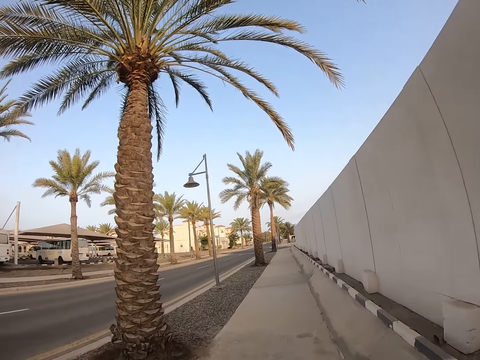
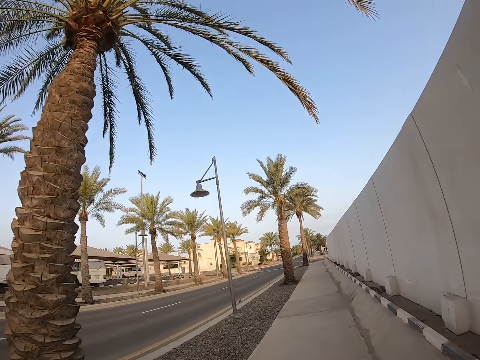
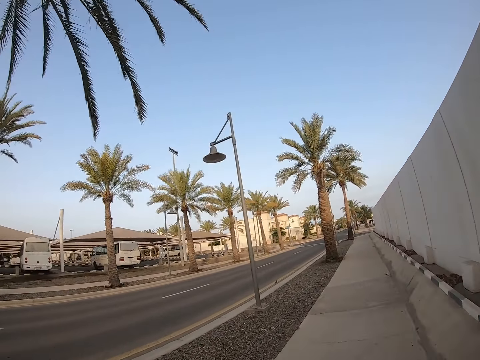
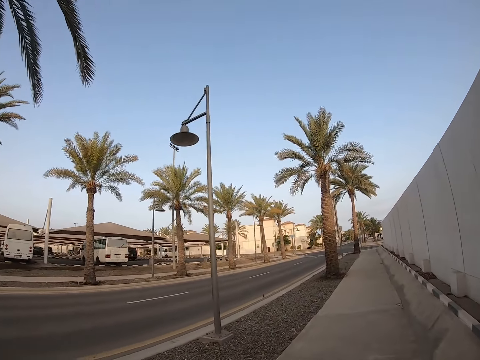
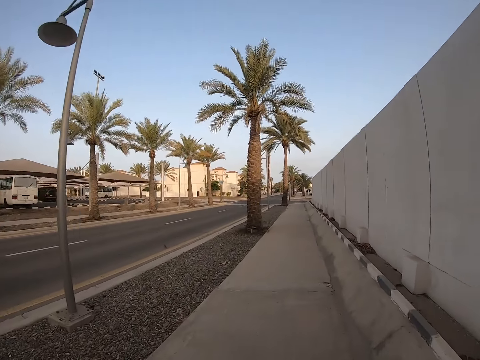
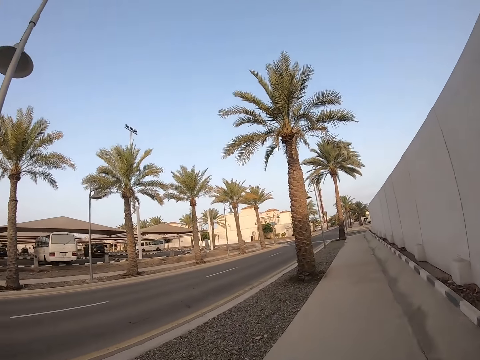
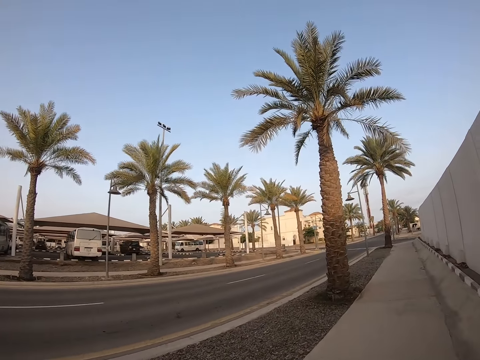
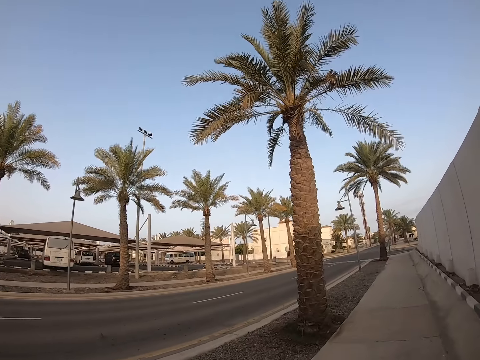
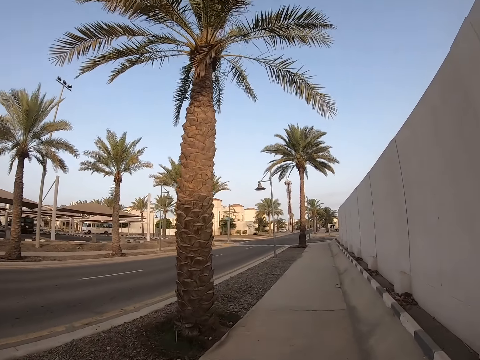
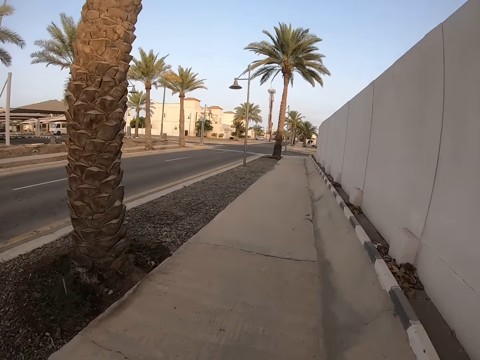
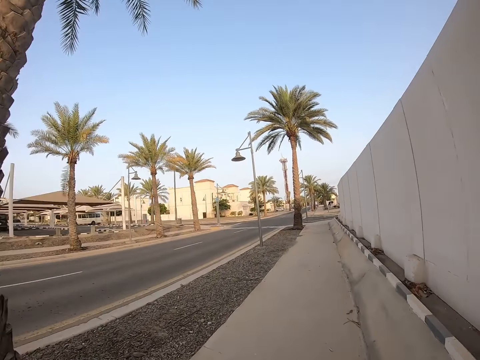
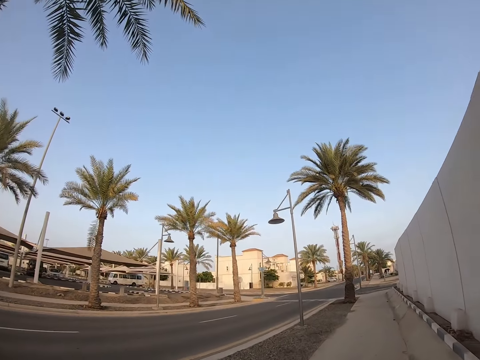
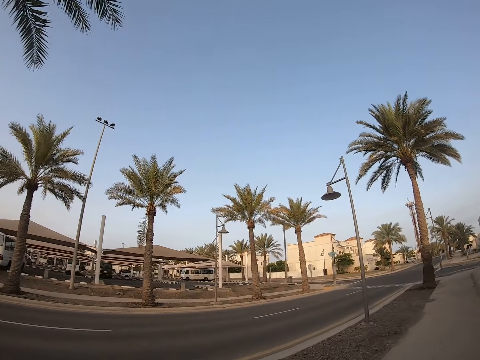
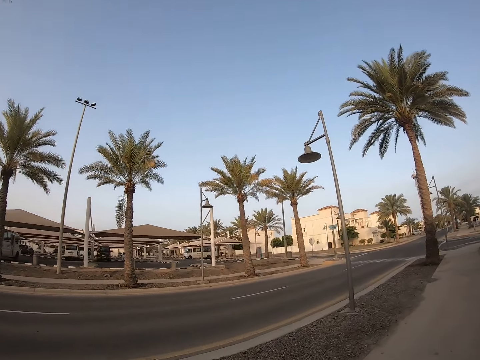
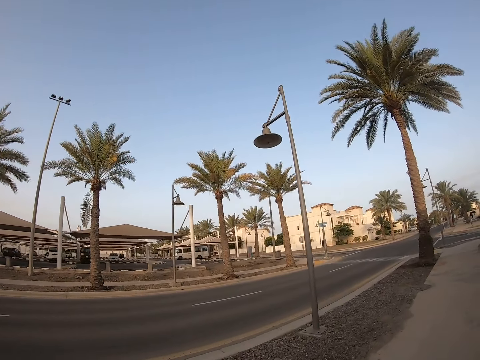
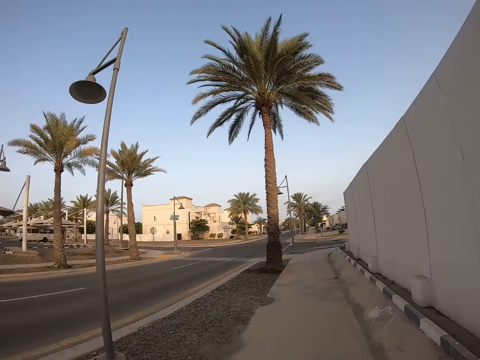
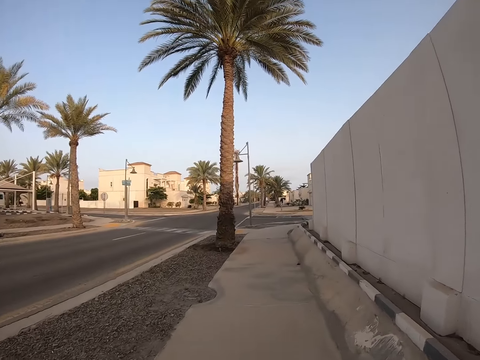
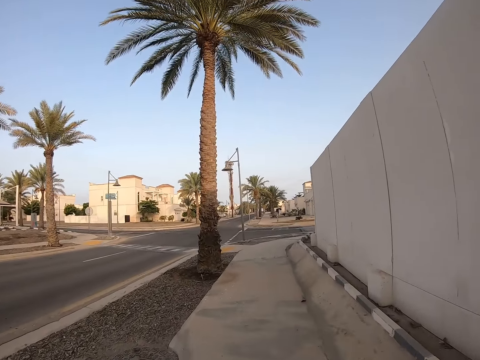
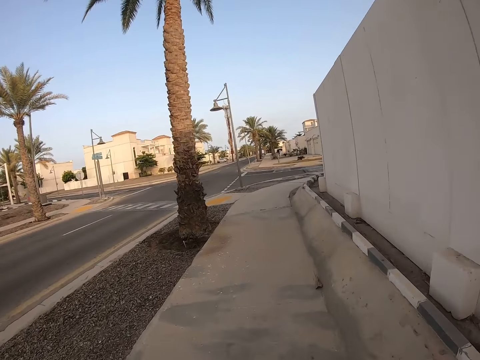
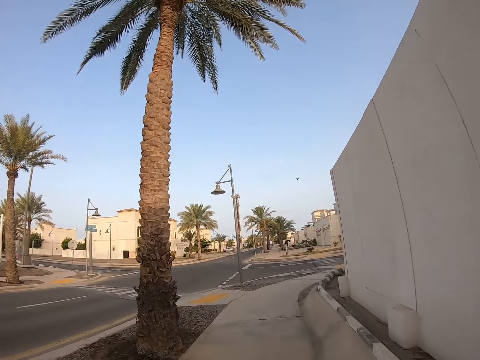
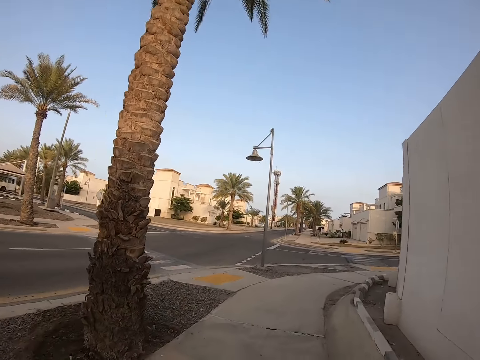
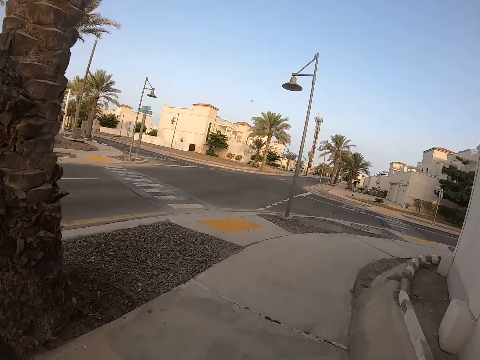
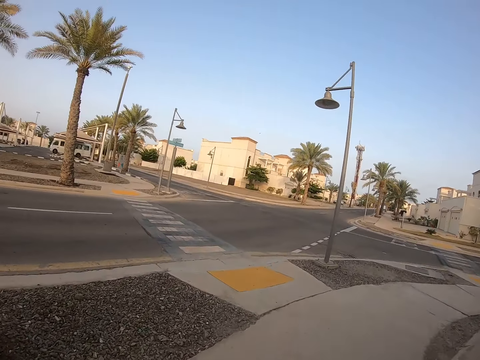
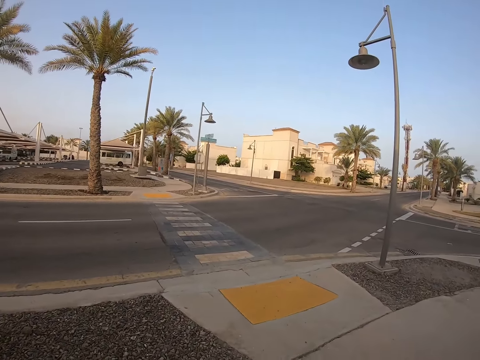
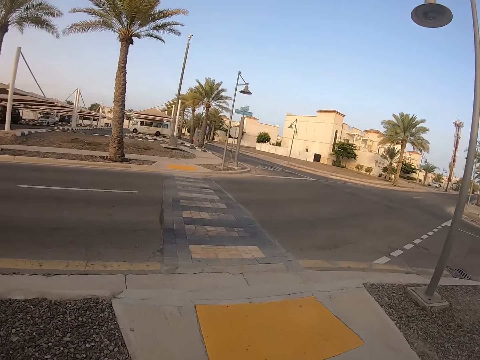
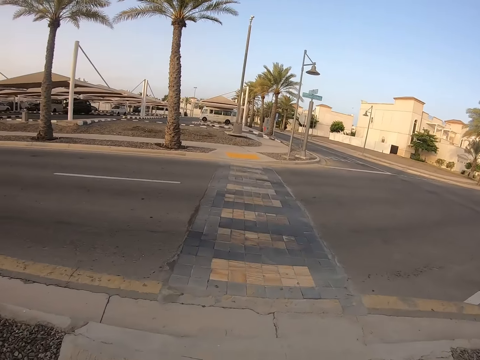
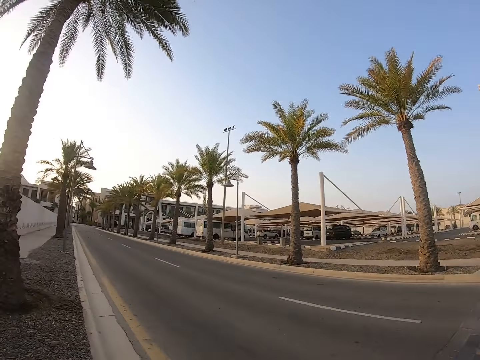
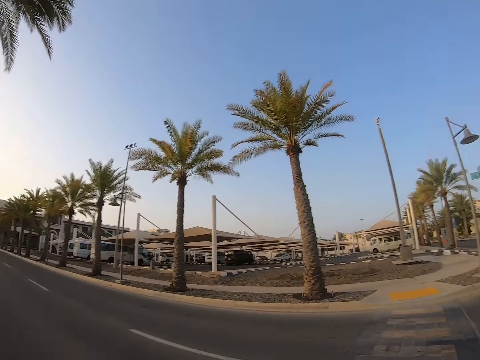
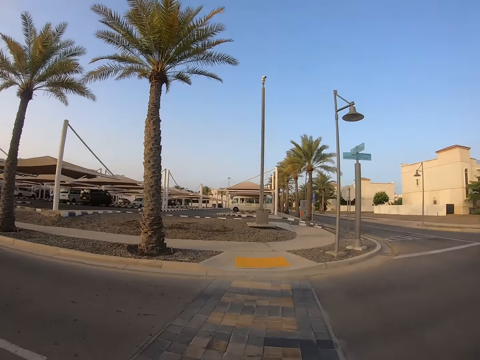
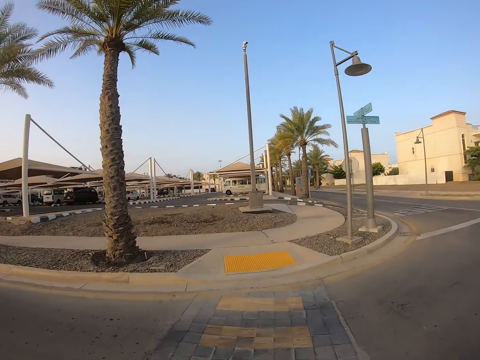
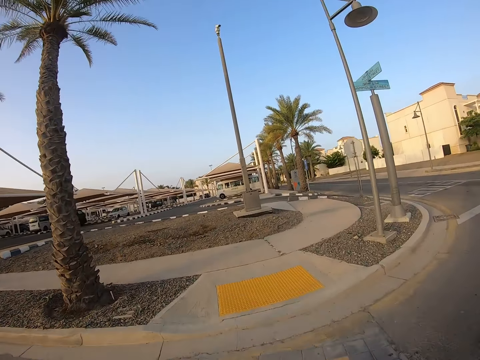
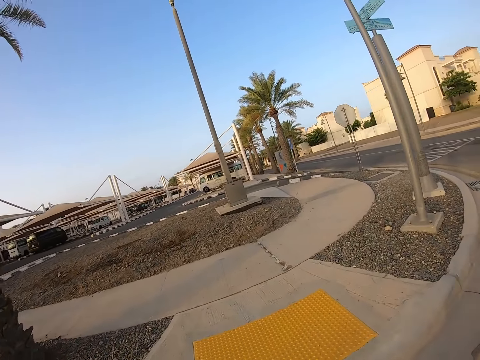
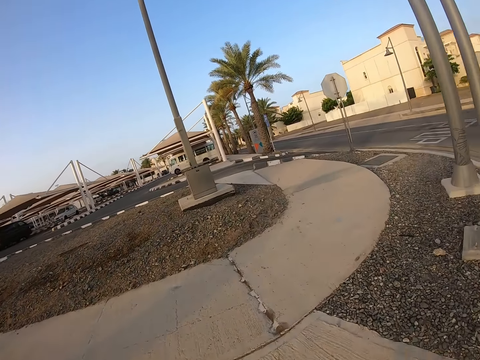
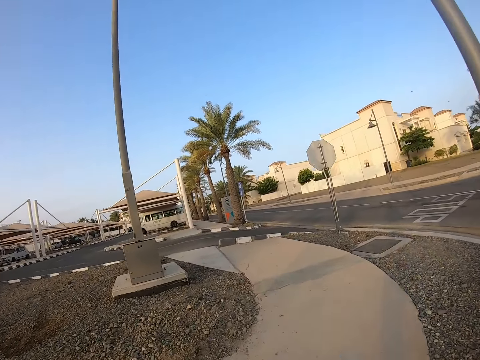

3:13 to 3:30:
The camera wearer looks around. They run on the pavement. They turn around. They look around. They run on the road.

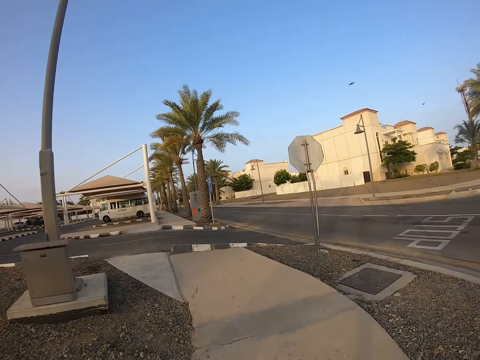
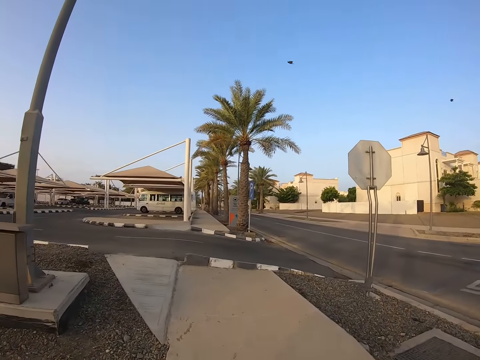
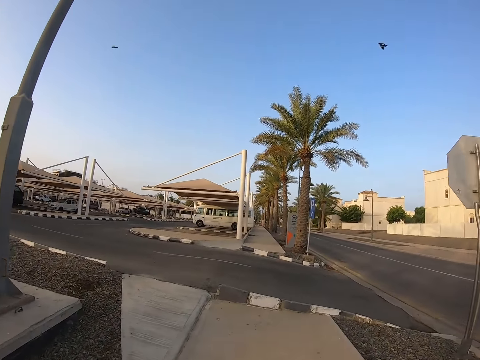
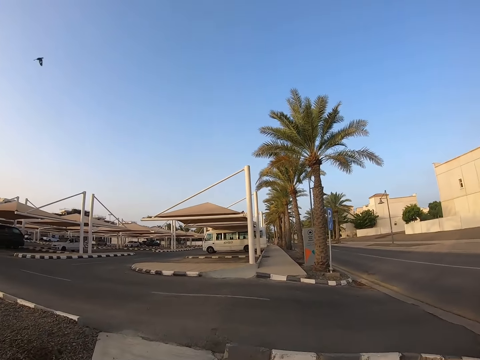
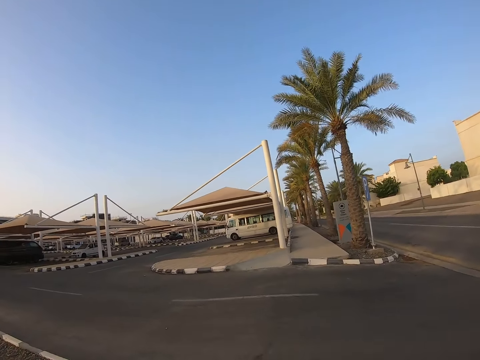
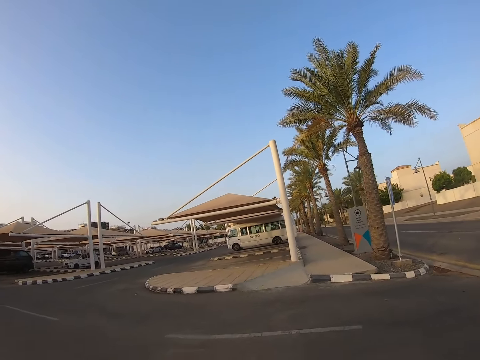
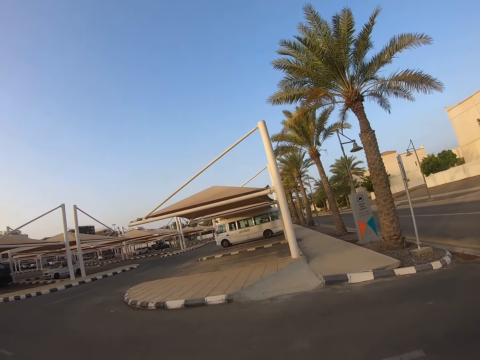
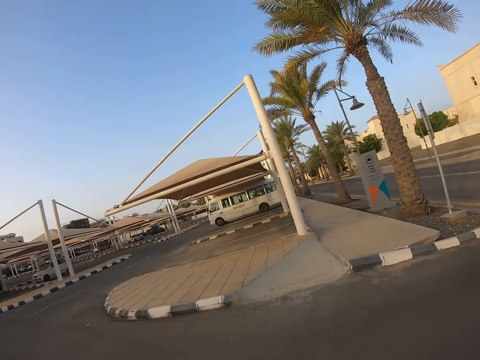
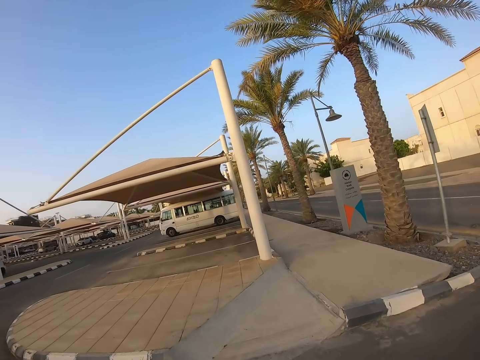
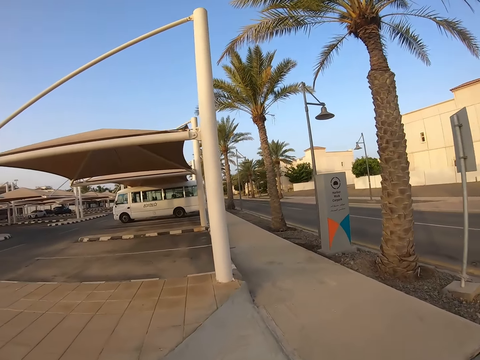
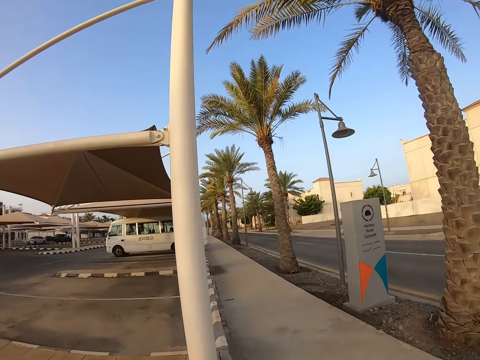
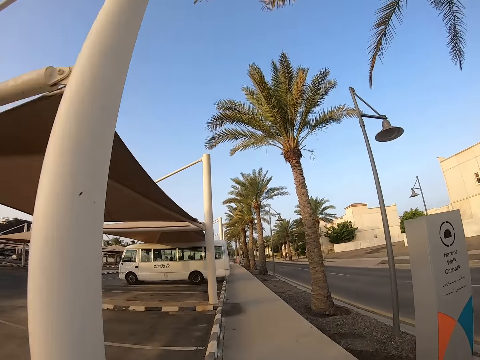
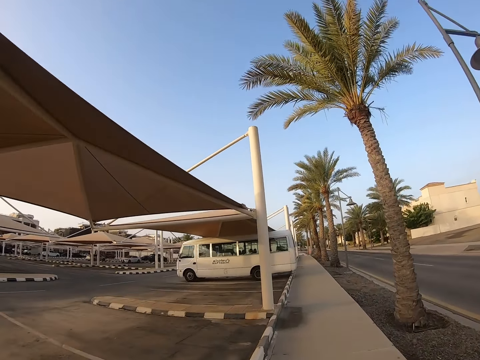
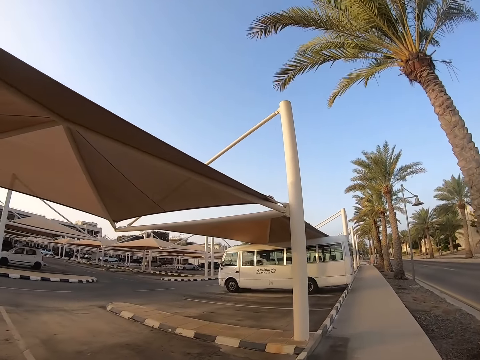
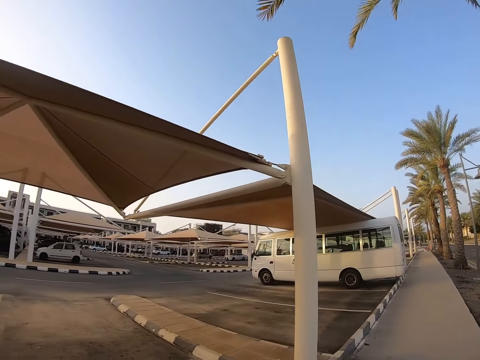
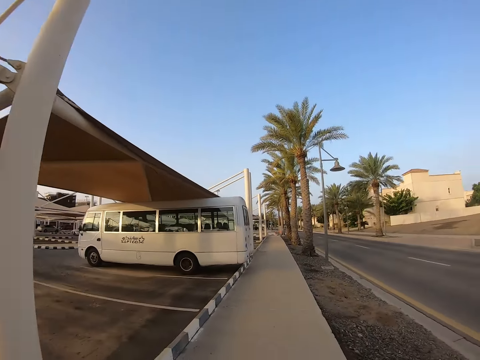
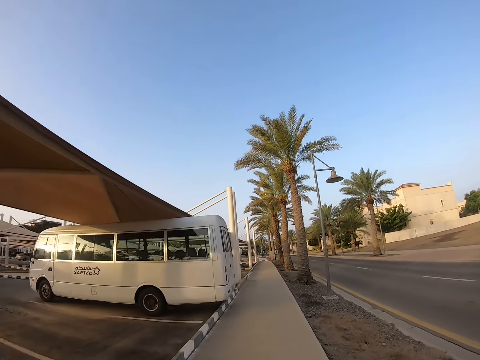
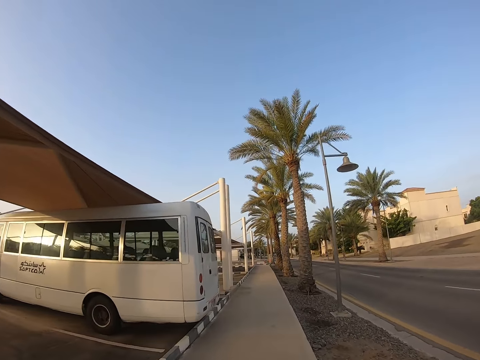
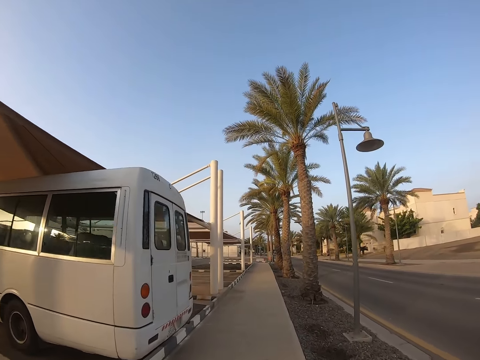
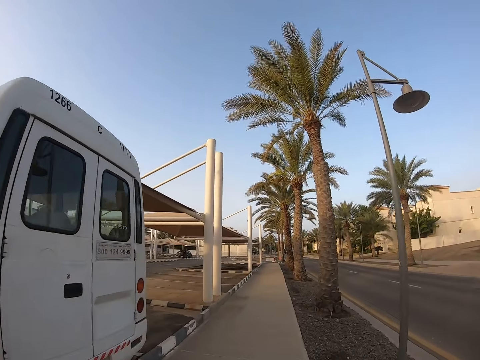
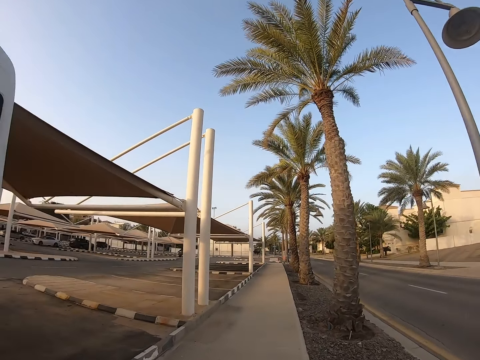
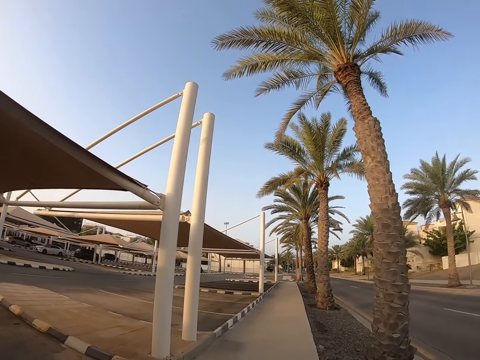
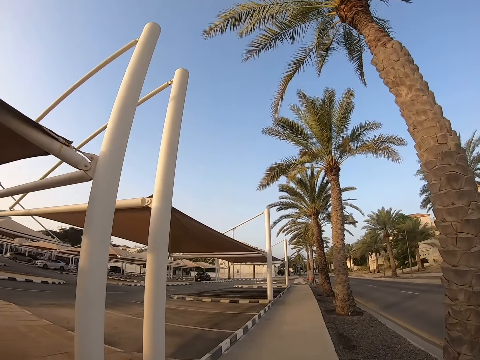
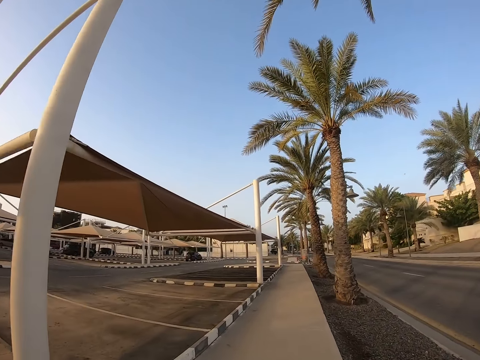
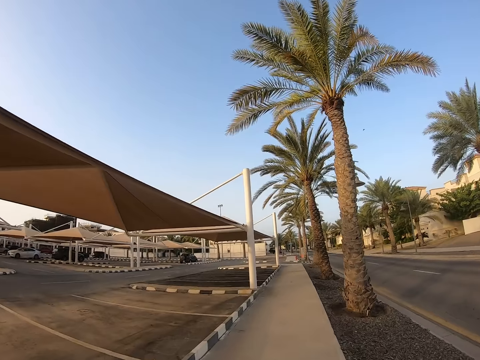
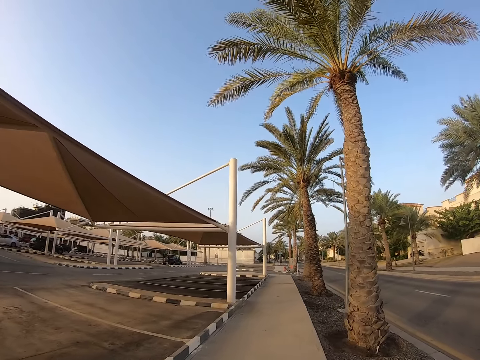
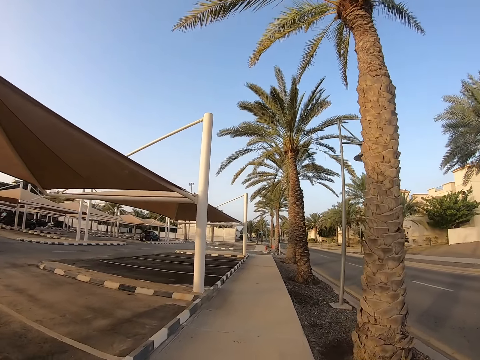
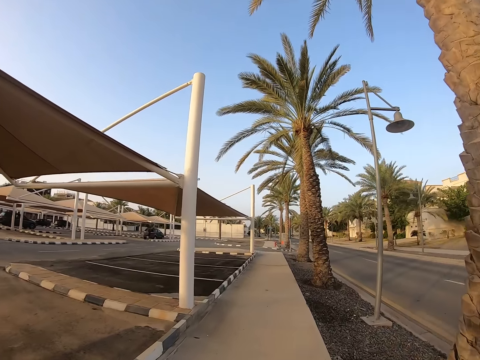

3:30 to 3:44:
The camera wearer runs on the pavement. They run on the road. They run on the pavement.
